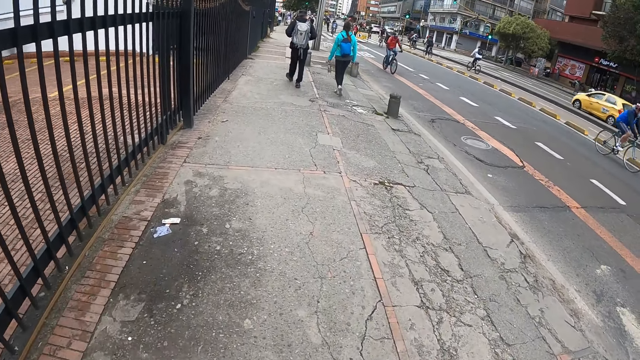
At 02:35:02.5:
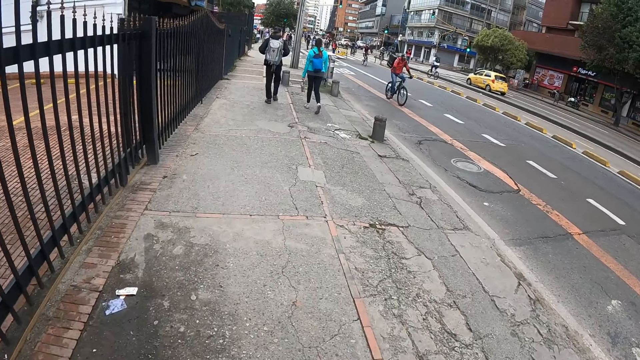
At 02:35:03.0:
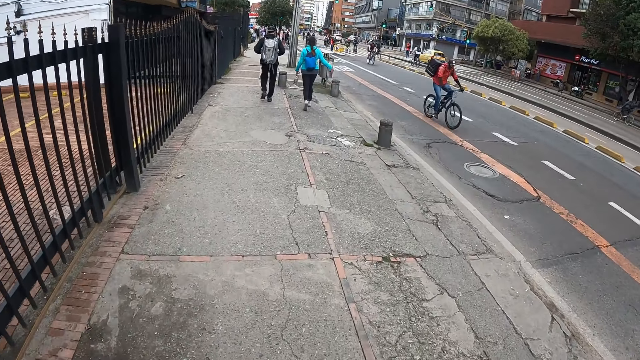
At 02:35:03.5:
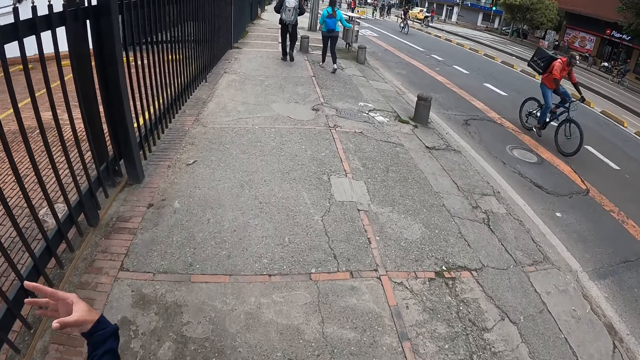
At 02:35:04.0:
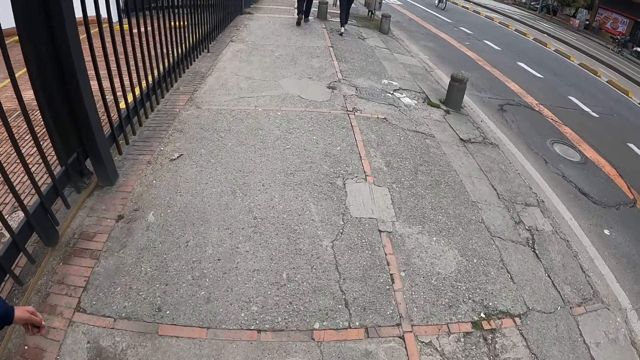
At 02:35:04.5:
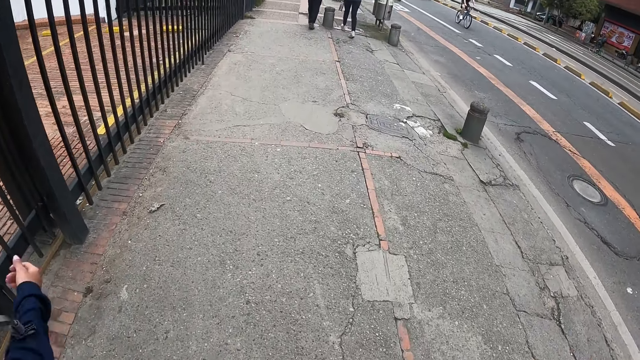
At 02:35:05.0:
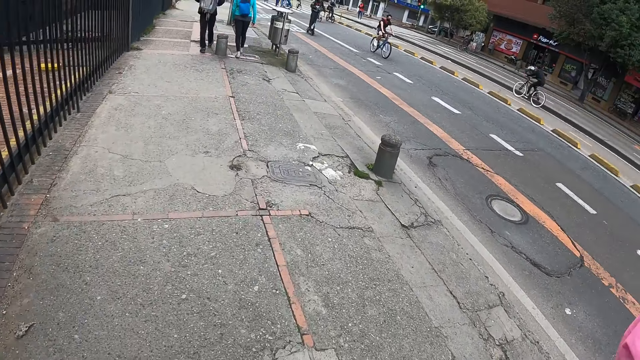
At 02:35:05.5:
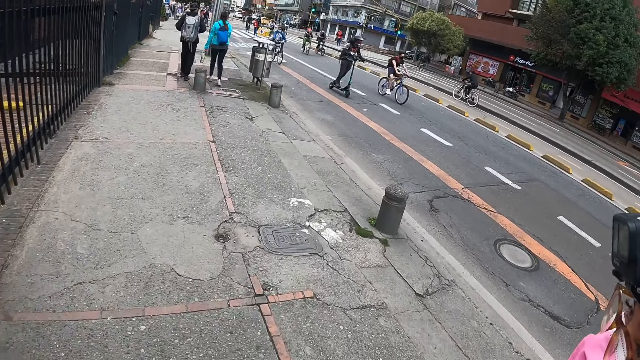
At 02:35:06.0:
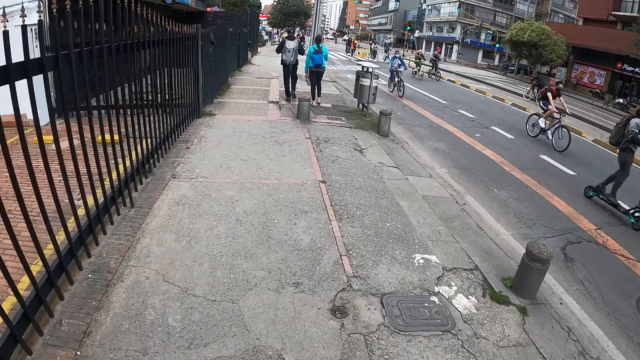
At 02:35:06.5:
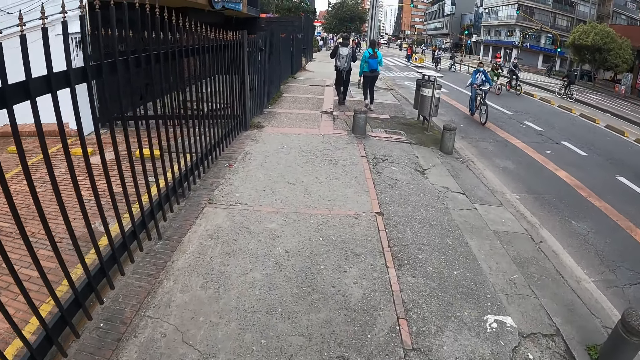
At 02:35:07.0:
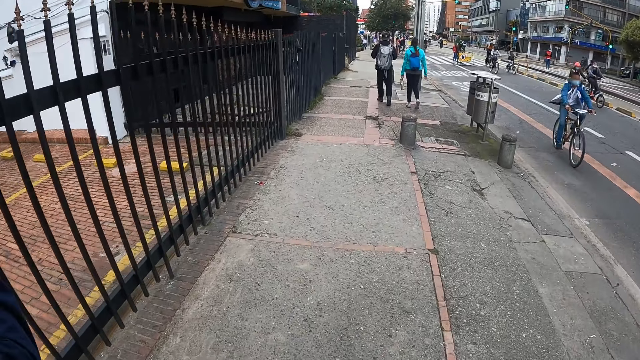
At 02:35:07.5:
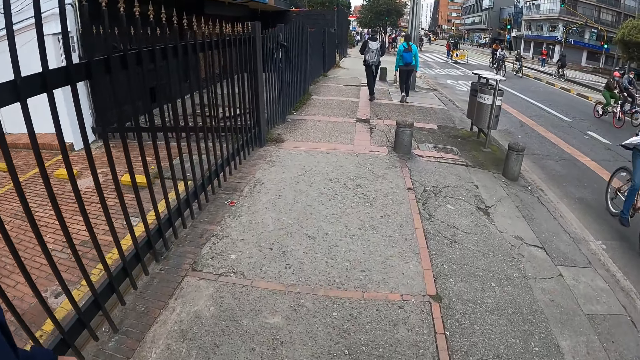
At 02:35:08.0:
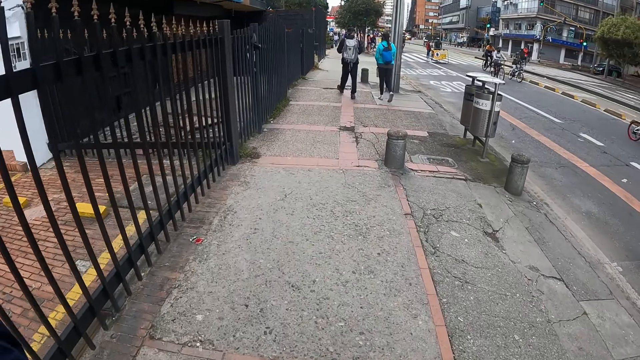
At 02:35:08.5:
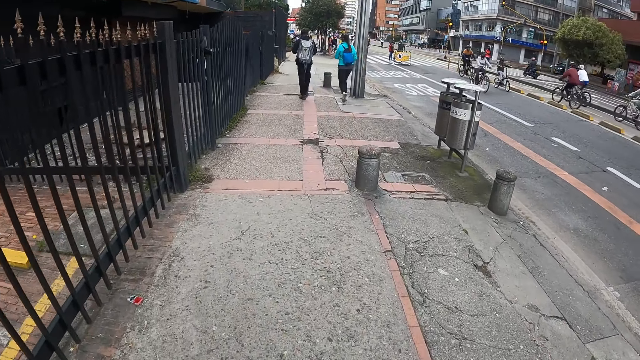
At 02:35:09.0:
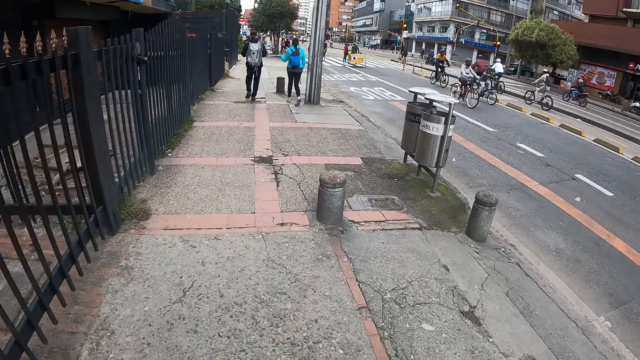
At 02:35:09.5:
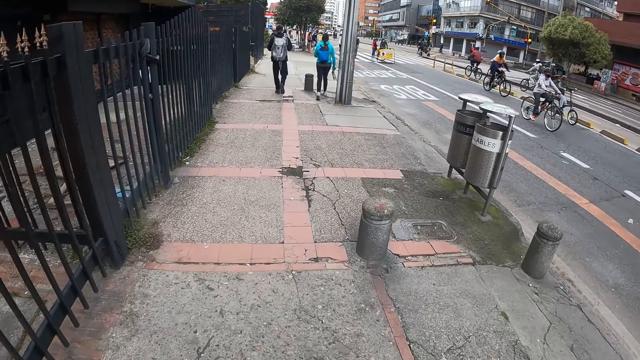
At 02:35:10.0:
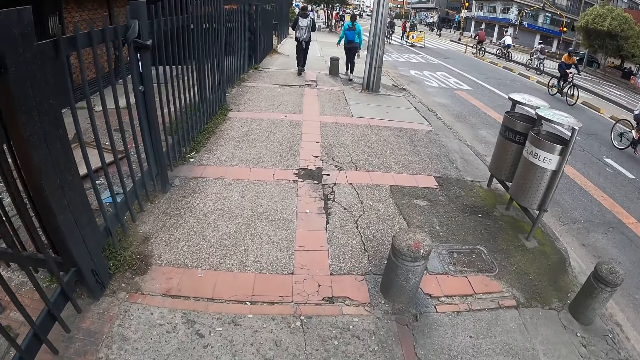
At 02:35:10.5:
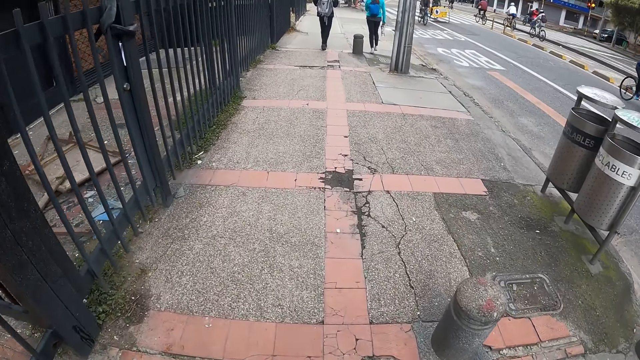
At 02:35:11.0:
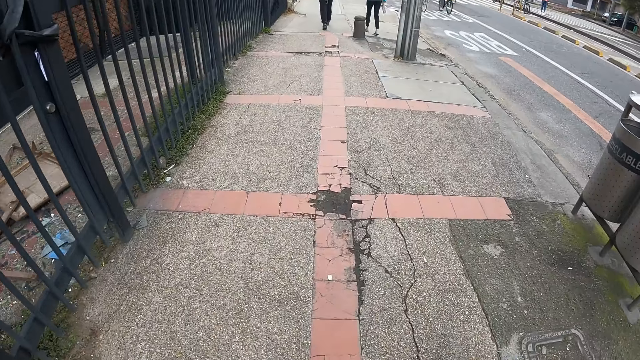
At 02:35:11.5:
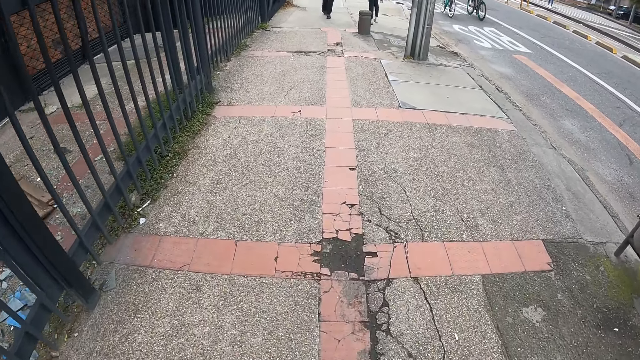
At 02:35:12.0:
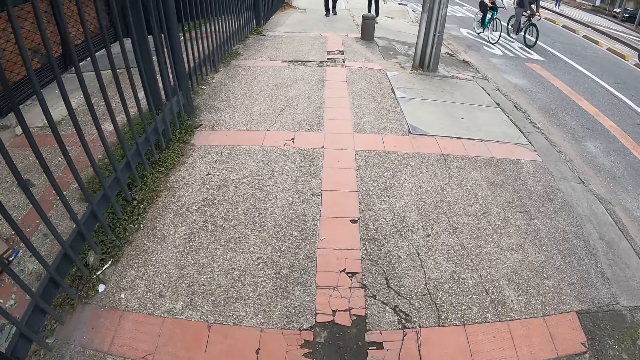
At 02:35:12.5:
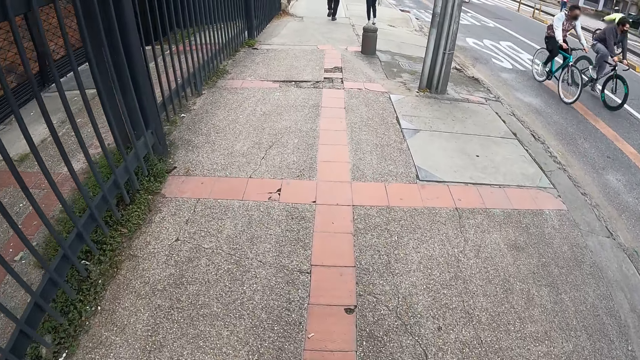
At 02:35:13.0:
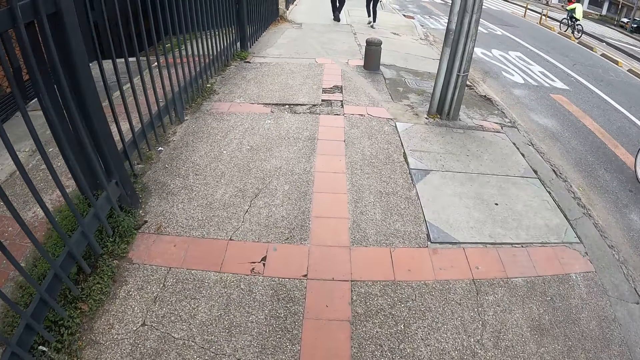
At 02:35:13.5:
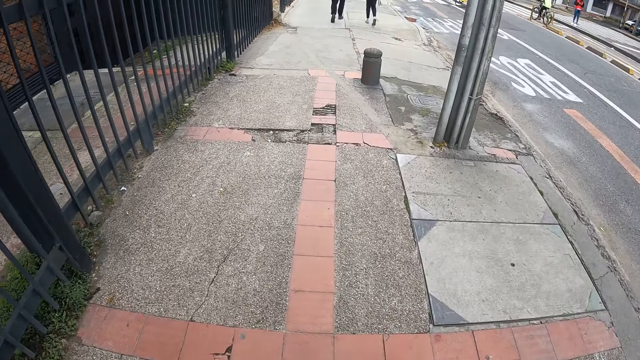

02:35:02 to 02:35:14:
The camera wearer walks around. A person moves their hand around. The camera wearer turns to the side. Another person walks around. The camera wearer walks around.

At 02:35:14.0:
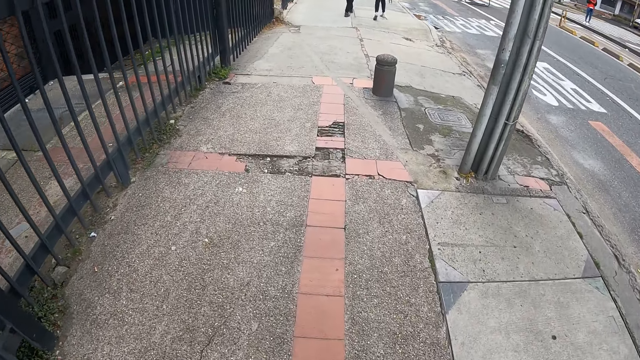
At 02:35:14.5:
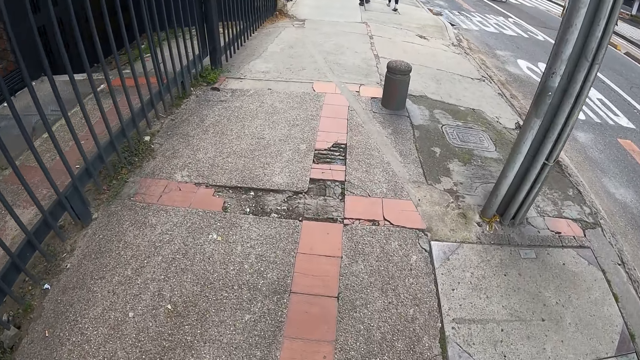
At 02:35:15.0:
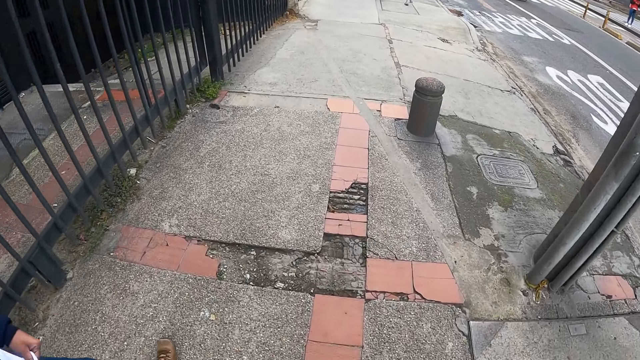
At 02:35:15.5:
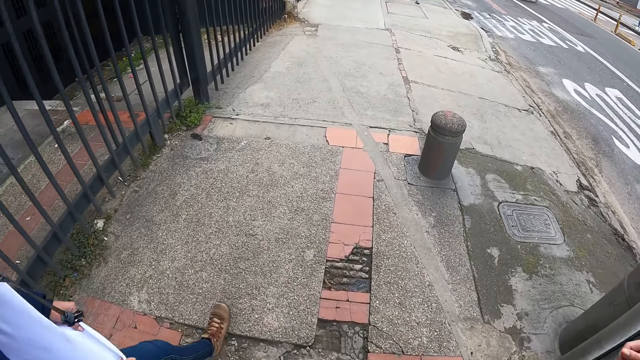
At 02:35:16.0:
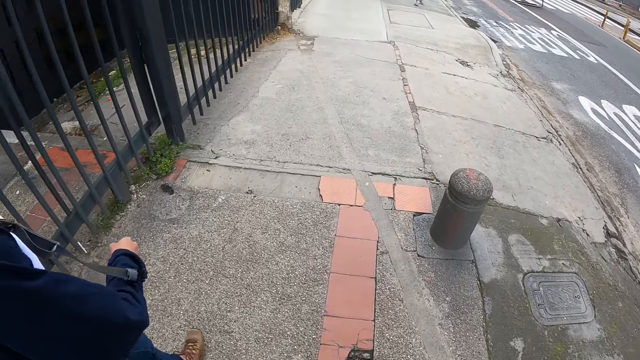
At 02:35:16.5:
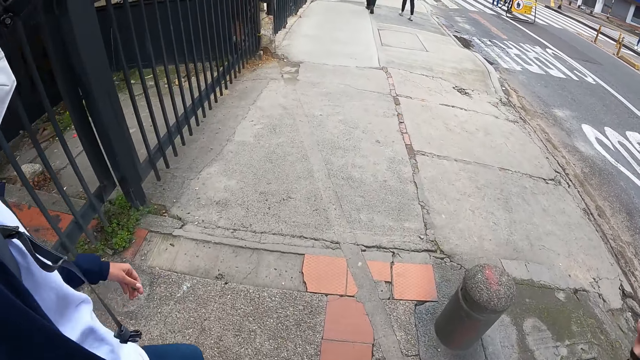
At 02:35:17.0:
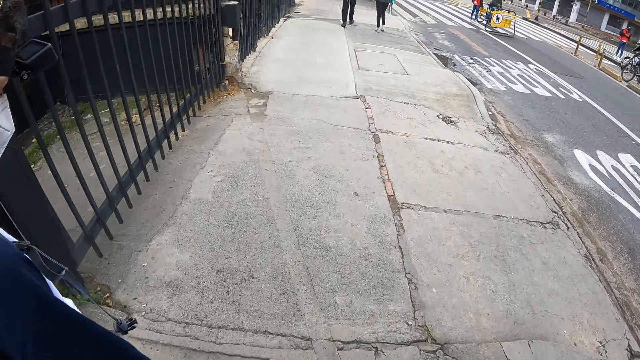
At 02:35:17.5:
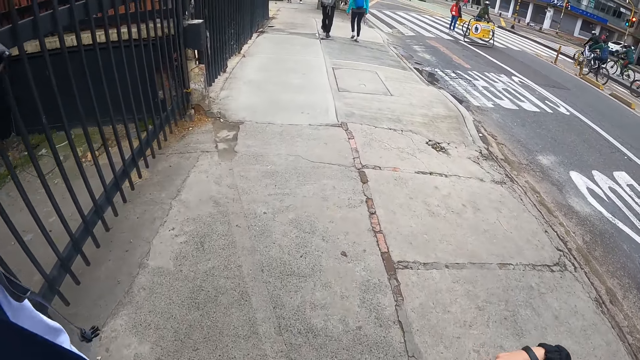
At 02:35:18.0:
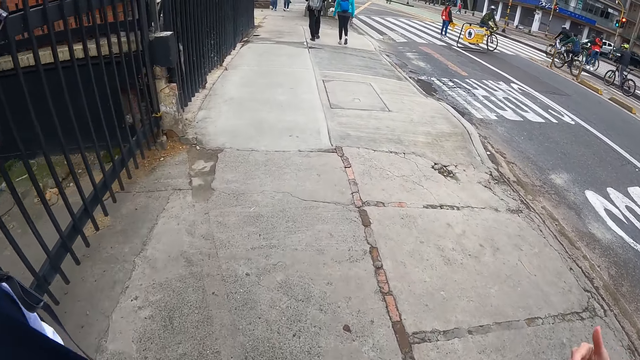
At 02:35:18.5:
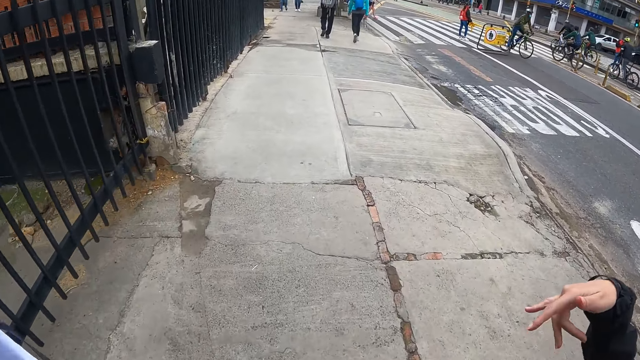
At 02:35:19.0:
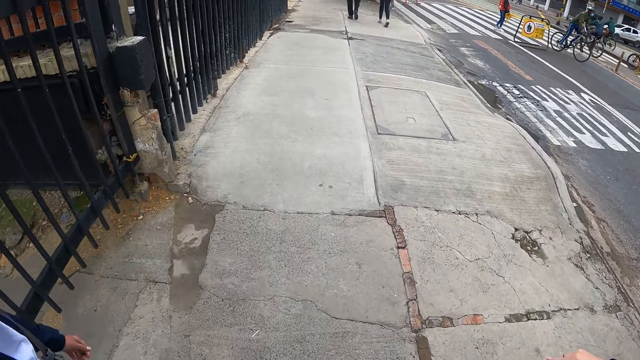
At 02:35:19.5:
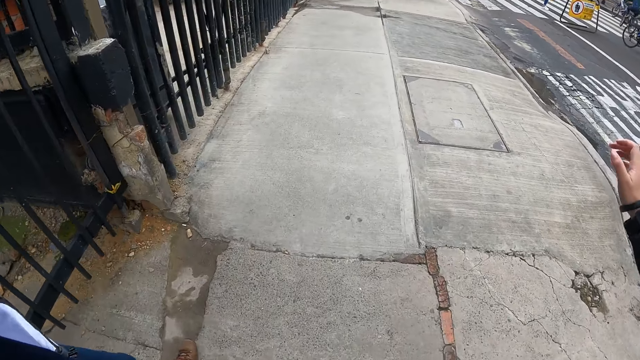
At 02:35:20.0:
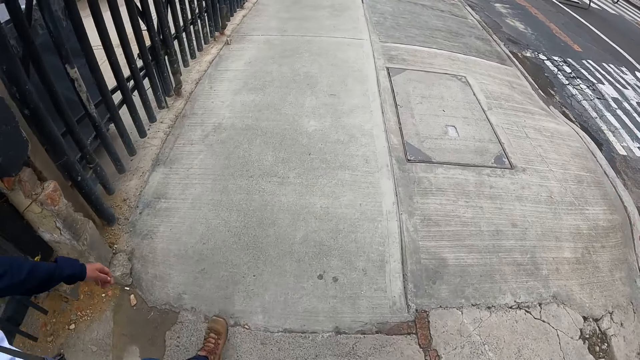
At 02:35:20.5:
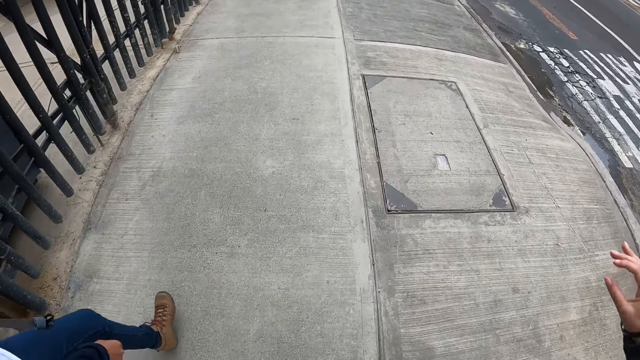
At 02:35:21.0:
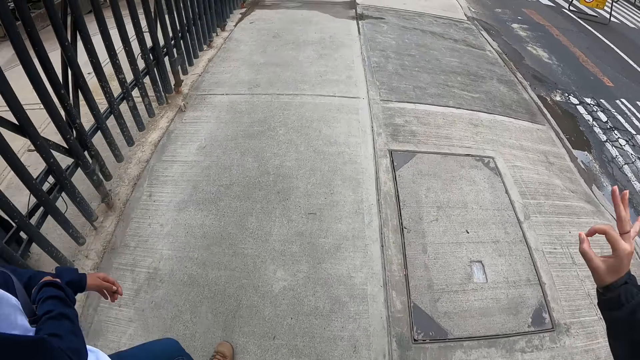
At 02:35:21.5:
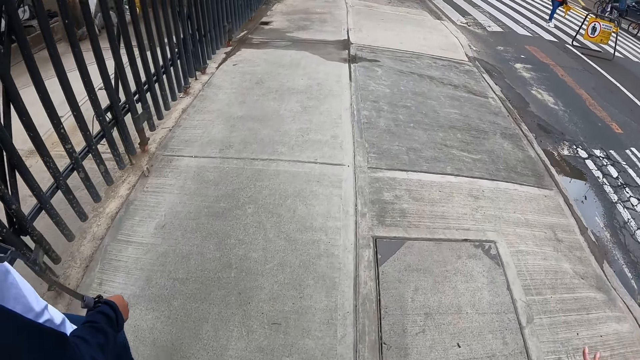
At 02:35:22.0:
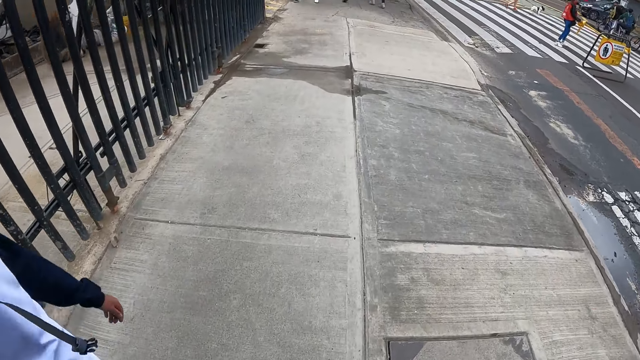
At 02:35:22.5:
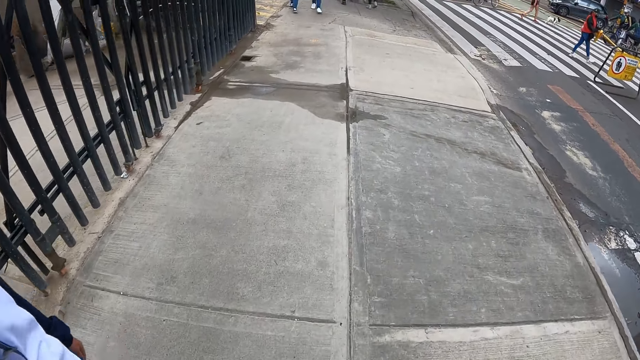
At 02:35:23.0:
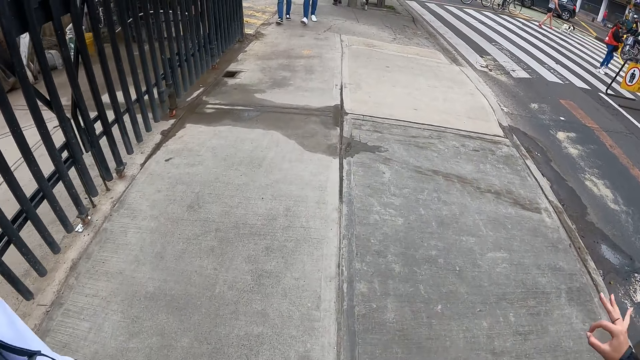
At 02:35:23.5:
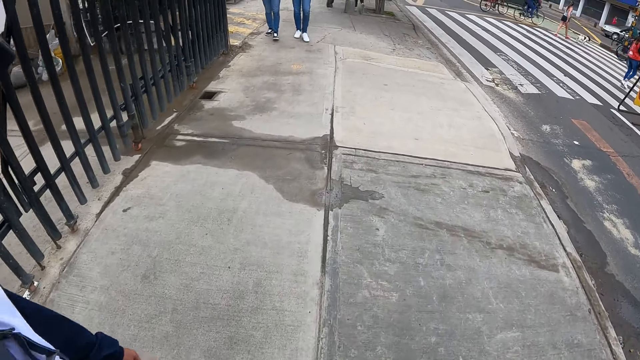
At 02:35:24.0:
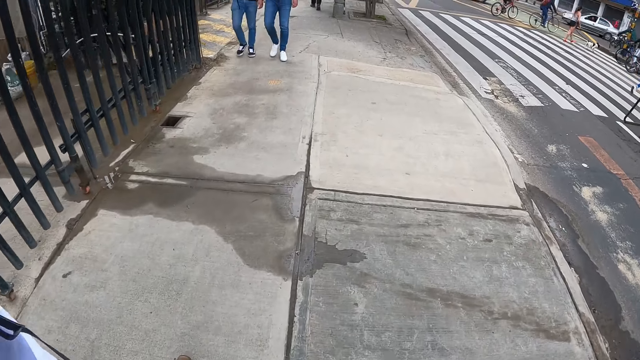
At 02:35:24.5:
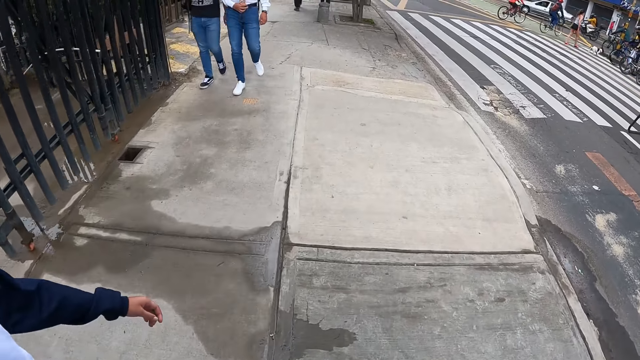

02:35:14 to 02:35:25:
A person walks around. Another person moves their hand around.
